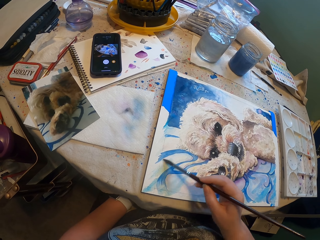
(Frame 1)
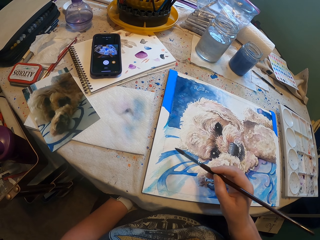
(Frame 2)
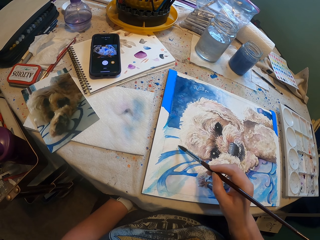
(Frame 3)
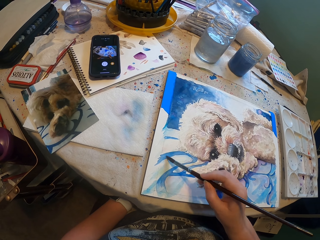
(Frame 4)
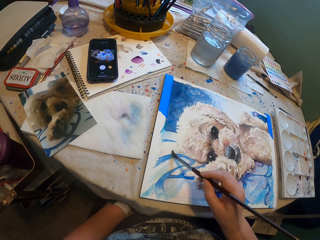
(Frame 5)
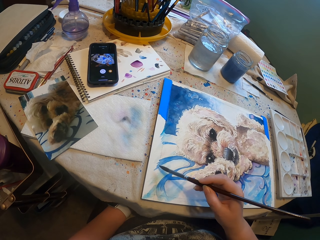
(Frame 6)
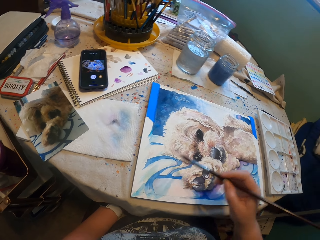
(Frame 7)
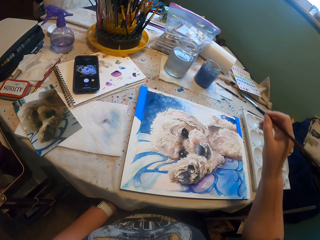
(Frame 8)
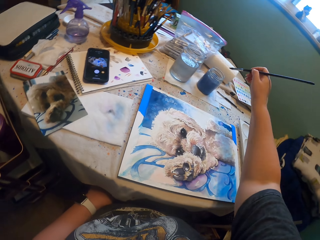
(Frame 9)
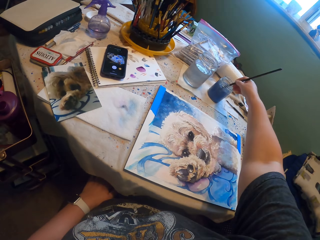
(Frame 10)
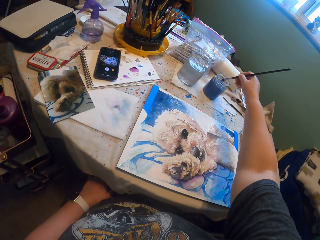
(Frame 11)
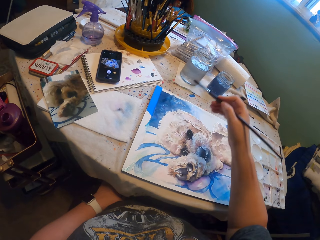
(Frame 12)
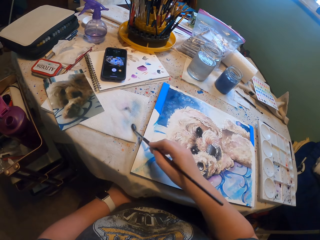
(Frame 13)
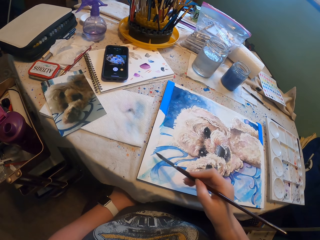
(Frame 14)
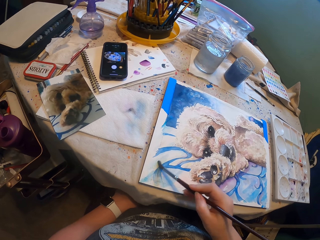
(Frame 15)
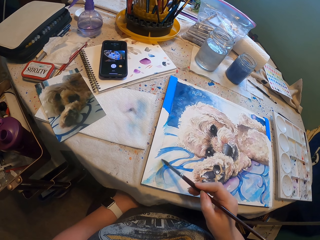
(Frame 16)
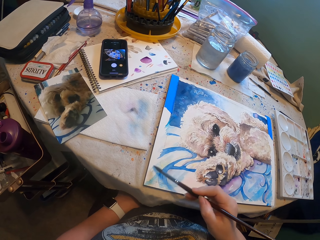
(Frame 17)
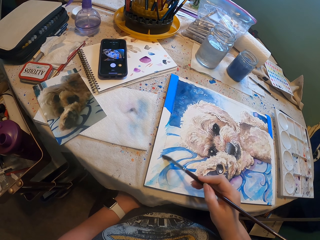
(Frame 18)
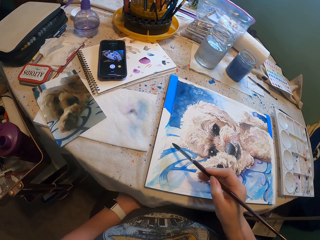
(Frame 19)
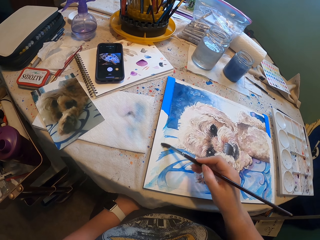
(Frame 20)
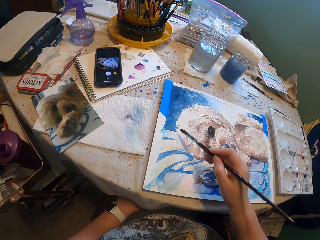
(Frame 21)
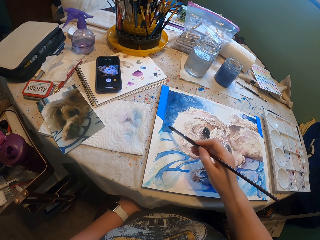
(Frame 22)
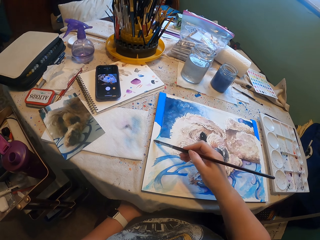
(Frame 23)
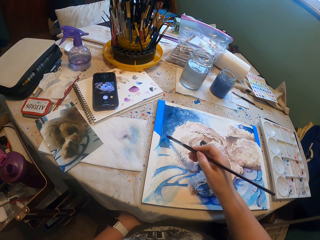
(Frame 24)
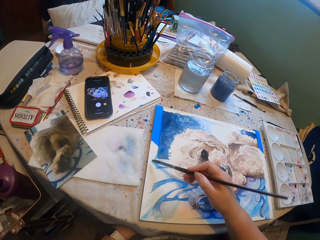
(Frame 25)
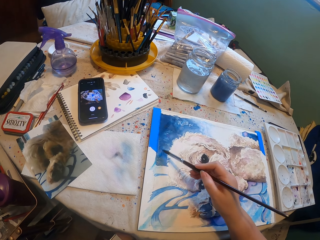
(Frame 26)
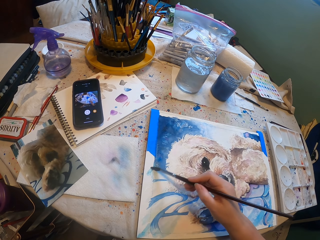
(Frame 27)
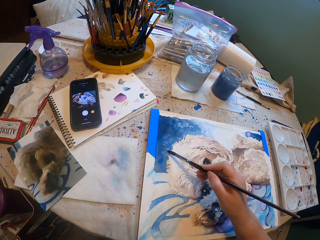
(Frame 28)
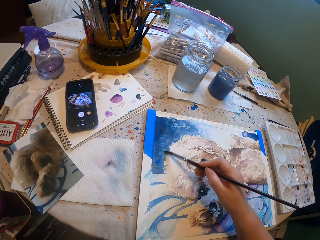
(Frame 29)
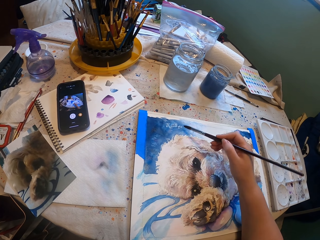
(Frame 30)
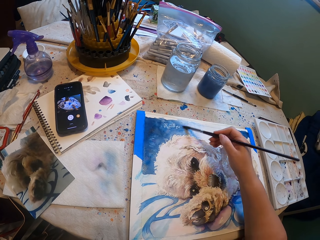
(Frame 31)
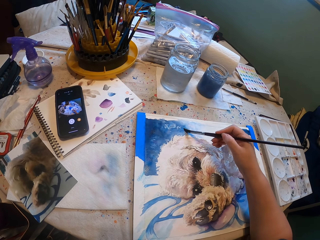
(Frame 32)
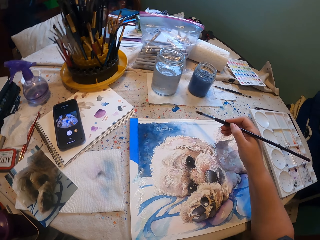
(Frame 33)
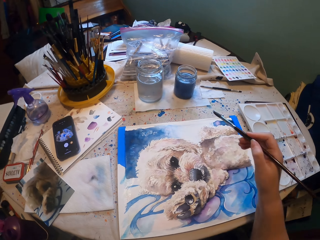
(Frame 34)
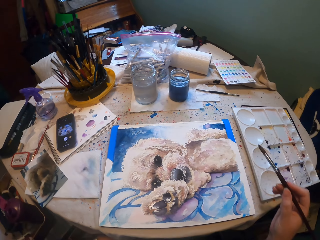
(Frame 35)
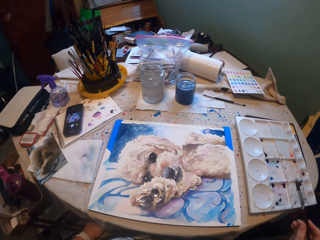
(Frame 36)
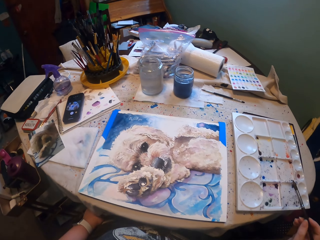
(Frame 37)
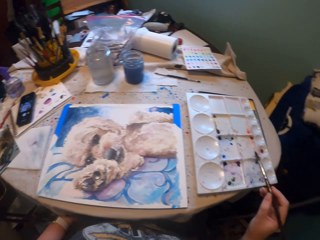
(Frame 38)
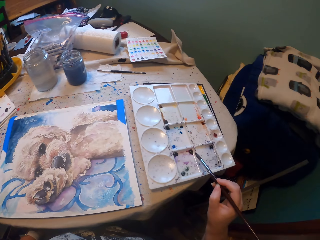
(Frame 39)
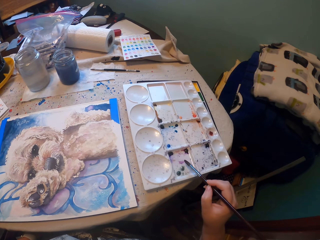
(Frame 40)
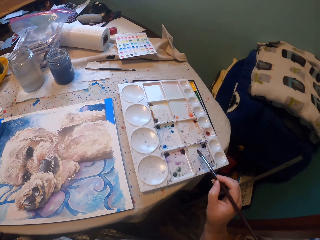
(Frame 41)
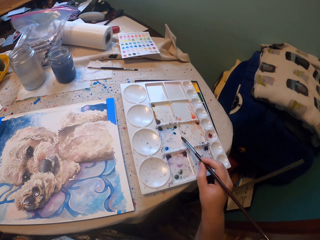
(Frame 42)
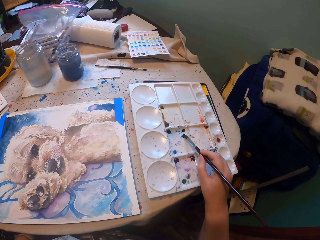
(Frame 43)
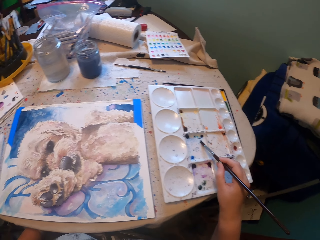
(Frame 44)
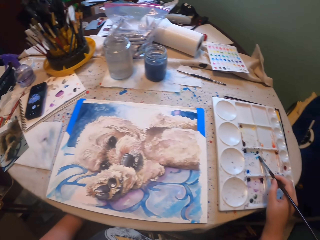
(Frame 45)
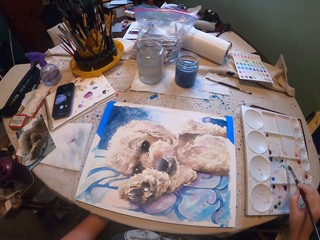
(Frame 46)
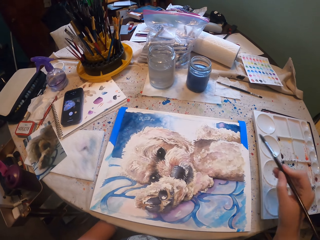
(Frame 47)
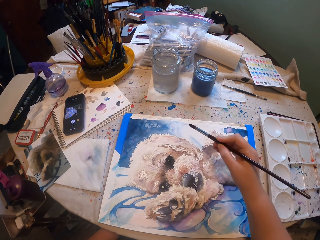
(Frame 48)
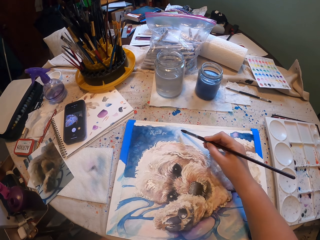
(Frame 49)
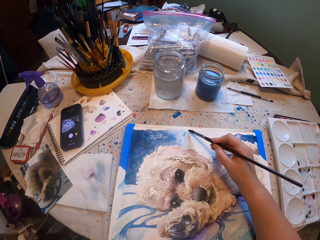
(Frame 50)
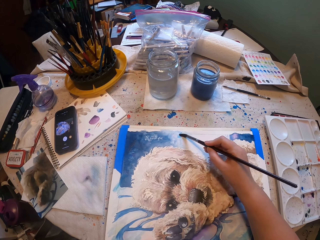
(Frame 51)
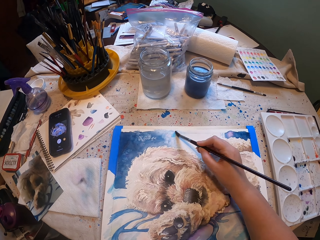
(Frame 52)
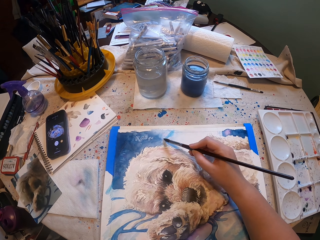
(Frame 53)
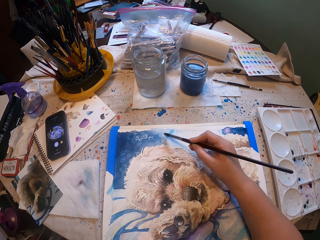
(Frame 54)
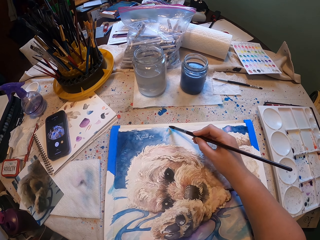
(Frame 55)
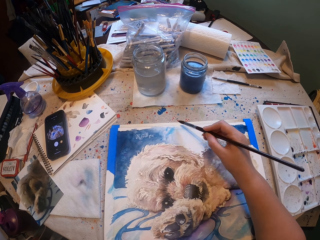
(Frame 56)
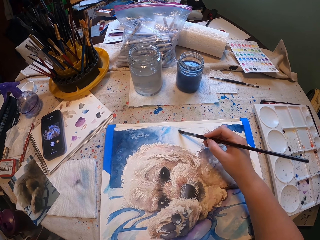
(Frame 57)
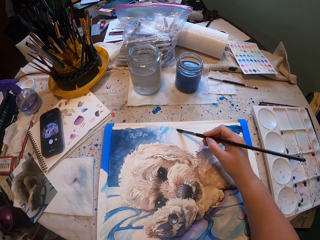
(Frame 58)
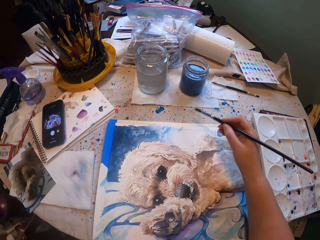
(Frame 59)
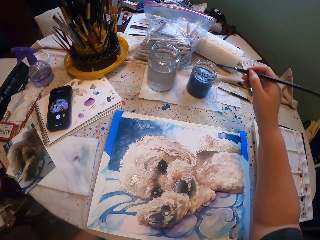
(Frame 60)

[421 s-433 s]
The camera wearer dips the paint brush in water. They wipe the paint brush in a paper towel. They paint the sketch. They lift the paint brush. They scoop paint with the paint brush. They paint the sketch.

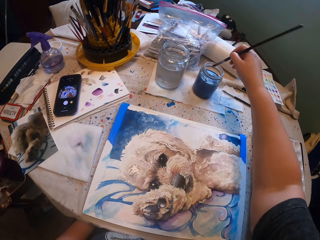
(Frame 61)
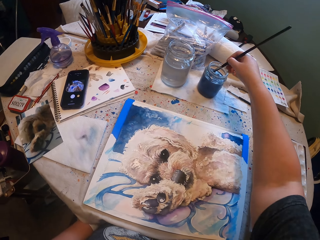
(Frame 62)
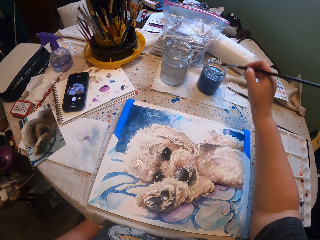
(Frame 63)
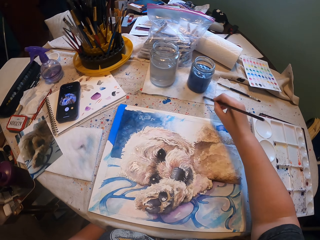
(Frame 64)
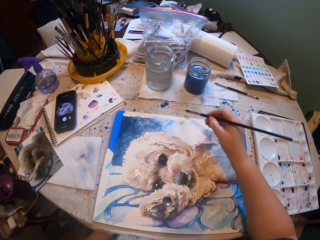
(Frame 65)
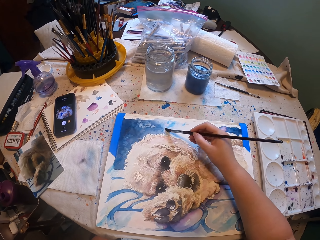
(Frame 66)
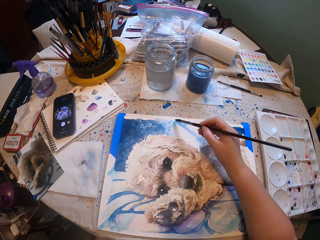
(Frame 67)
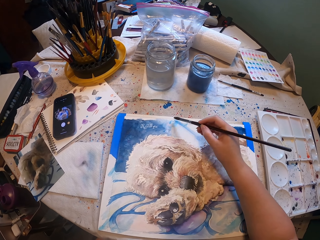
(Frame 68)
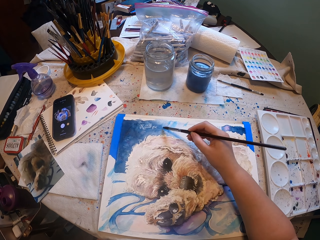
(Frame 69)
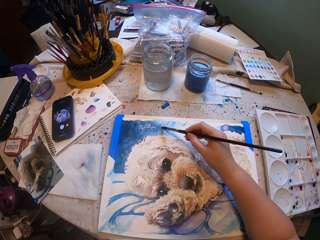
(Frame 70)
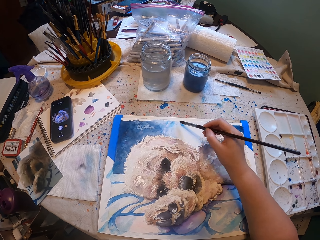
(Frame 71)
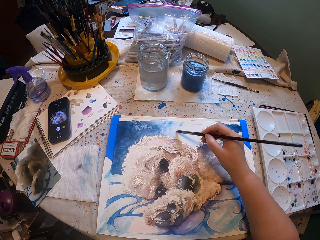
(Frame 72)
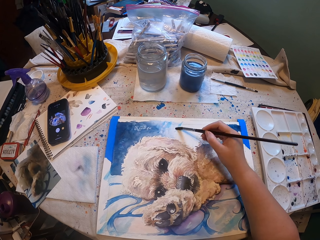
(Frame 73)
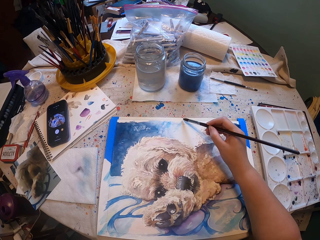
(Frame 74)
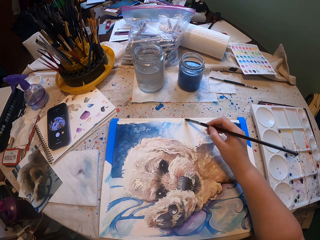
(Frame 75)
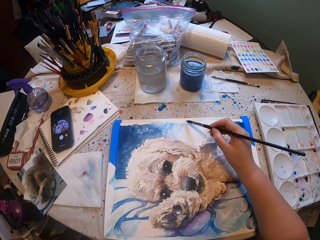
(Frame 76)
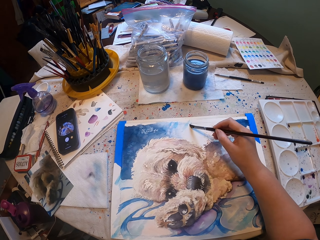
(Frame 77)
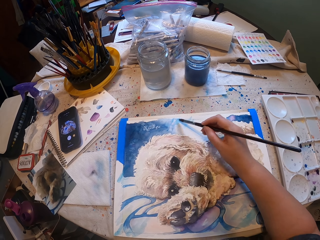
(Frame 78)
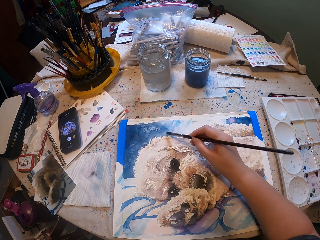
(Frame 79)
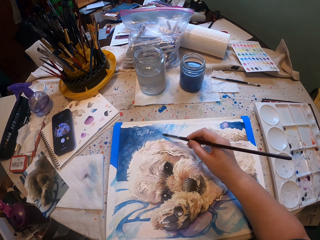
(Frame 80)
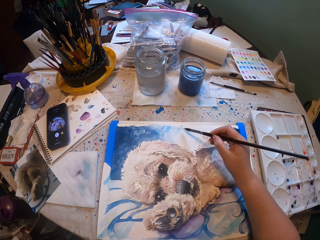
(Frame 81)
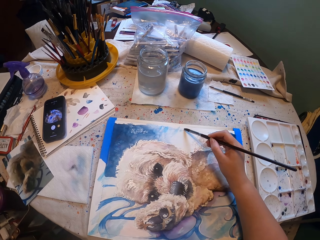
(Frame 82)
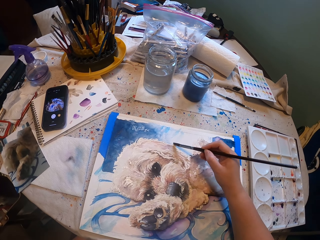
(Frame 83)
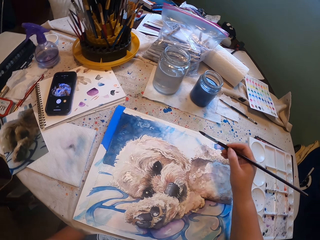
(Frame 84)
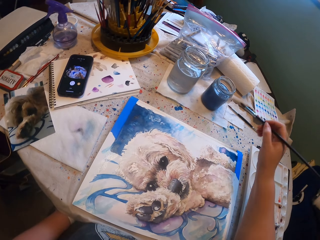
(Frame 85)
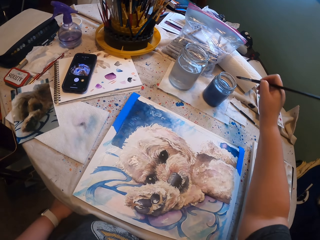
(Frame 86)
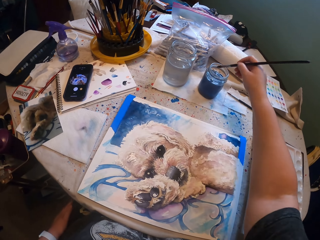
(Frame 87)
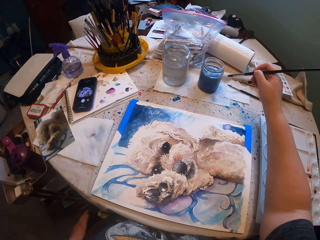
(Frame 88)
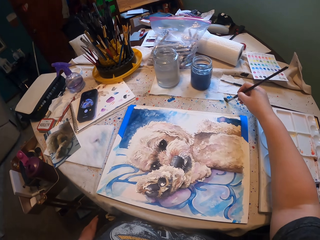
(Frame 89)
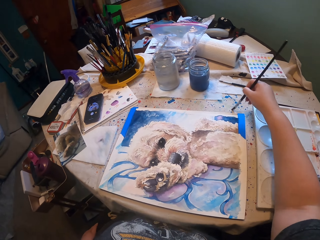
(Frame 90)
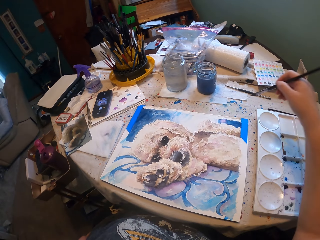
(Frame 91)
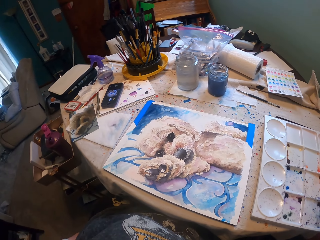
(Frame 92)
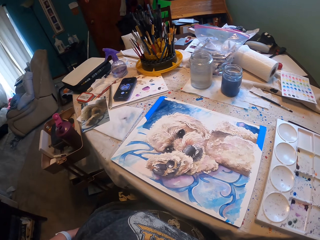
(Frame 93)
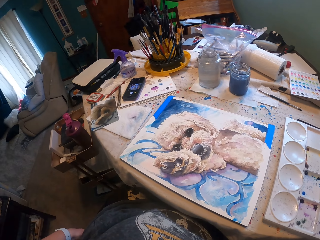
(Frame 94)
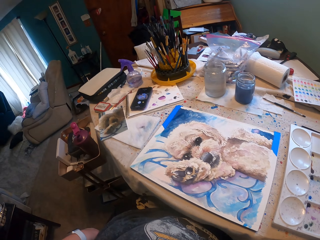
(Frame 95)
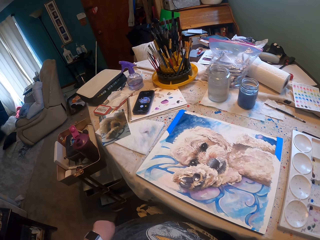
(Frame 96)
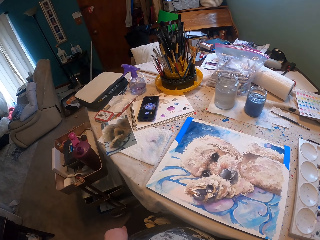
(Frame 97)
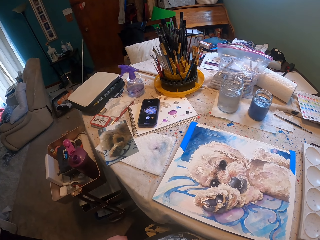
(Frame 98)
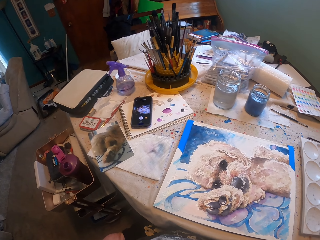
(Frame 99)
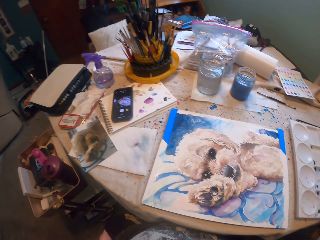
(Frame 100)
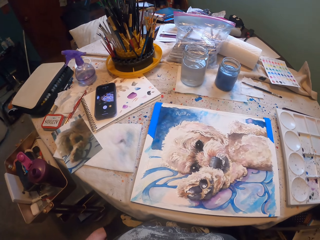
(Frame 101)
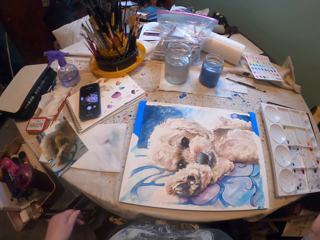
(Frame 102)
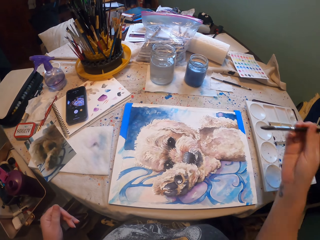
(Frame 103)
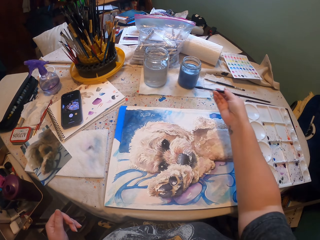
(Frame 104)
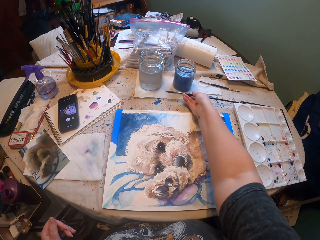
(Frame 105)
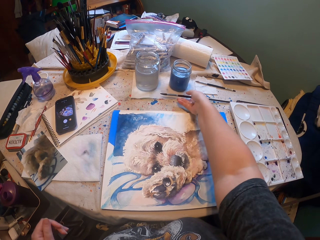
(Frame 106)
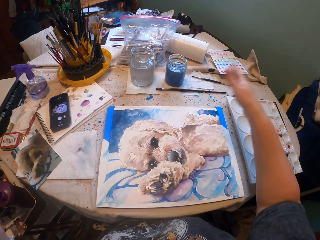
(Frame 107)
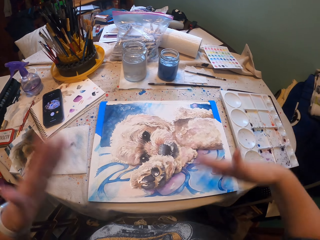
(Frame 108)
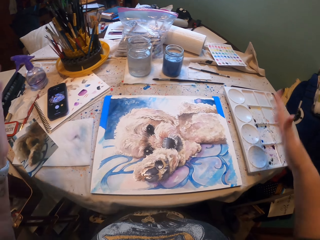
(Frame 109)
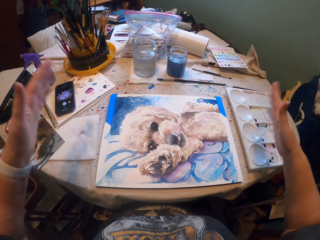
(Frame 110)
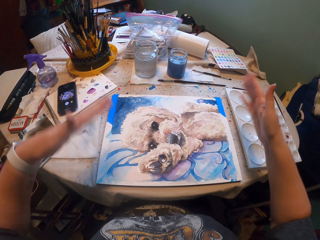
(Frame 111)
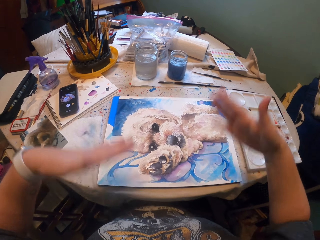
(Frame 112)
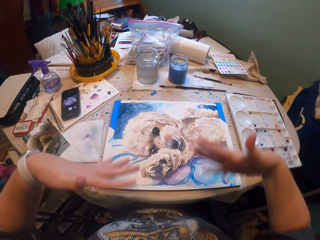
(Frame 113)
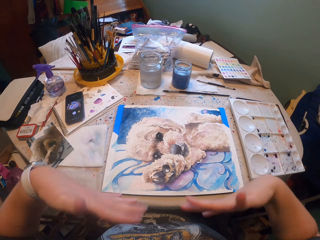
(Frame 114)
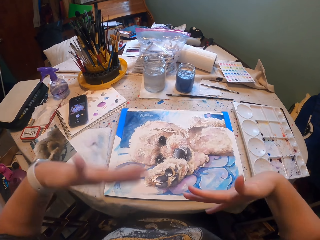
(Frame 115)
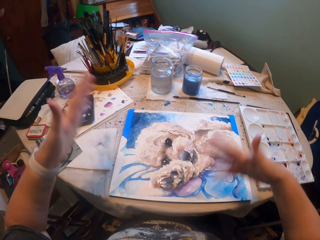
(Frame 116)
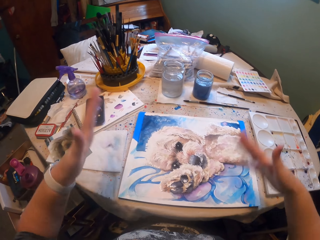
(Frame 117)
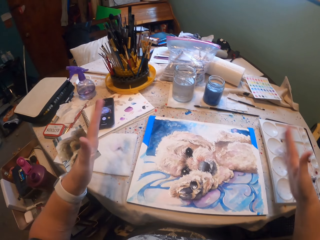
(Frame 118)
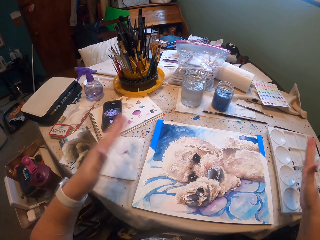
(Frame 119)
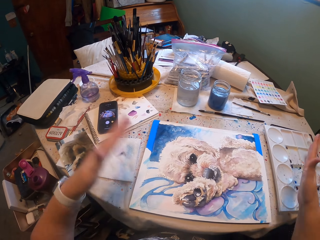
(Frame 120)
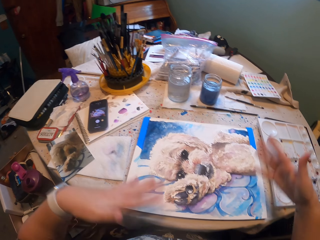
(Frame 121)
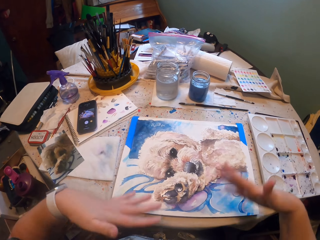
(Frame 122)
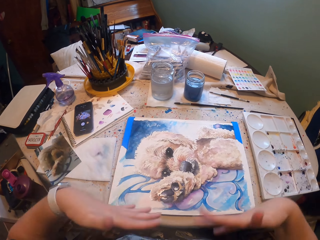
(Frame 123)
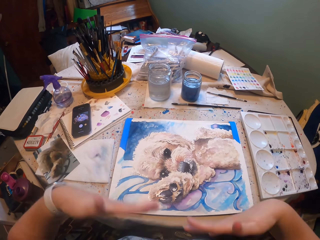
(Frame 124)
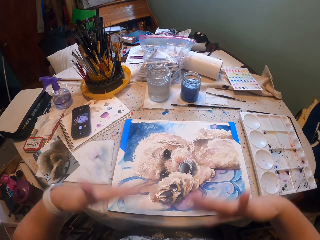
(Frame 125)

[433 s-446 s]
The camera wearer dips the paint brush in water. They wipe the paint brush in a paper towel. They paint the sketch. They dip the paint brush in water. They wipe the paint brush in the paper towel. They stare at the sketch. They place the paint brush down on the paper towel. They shake their hands and make a hand gesture.
